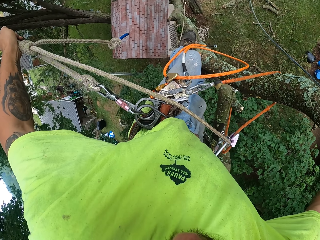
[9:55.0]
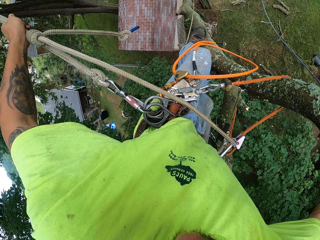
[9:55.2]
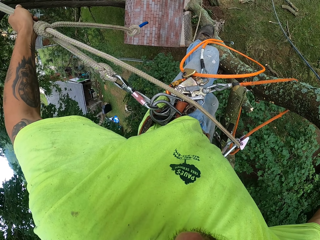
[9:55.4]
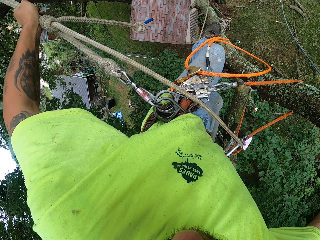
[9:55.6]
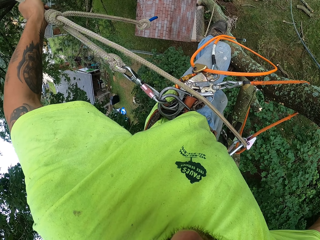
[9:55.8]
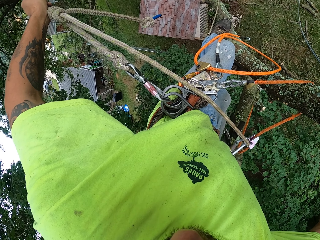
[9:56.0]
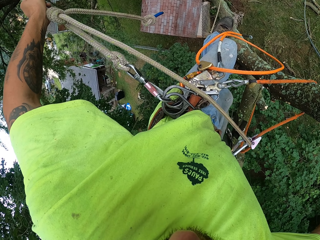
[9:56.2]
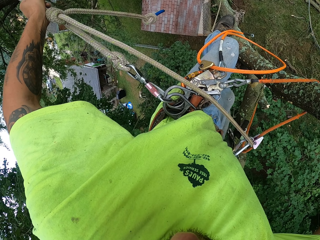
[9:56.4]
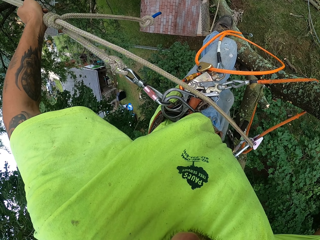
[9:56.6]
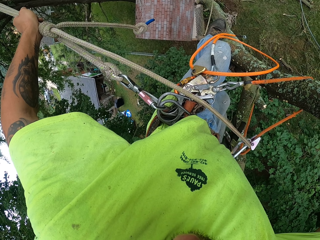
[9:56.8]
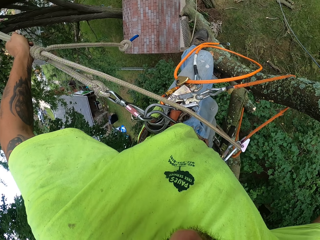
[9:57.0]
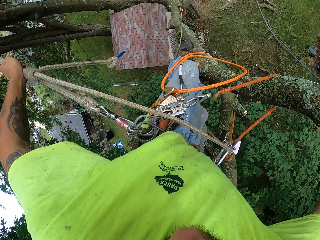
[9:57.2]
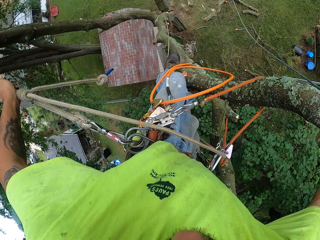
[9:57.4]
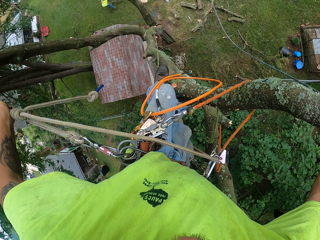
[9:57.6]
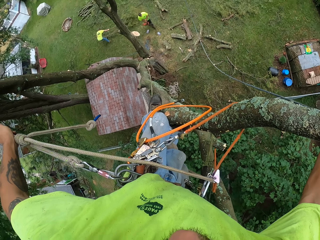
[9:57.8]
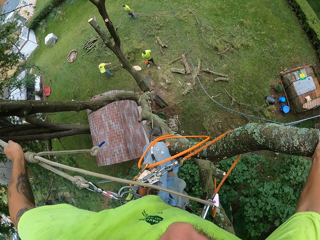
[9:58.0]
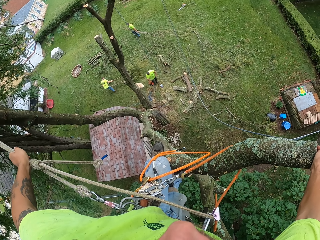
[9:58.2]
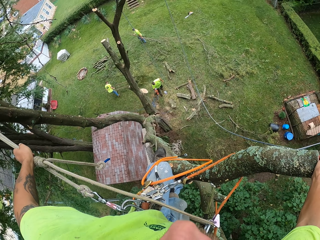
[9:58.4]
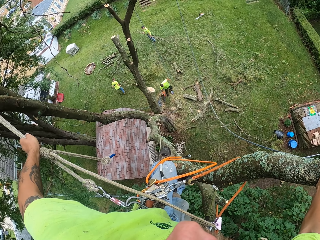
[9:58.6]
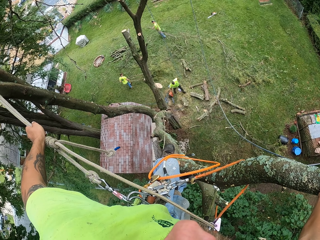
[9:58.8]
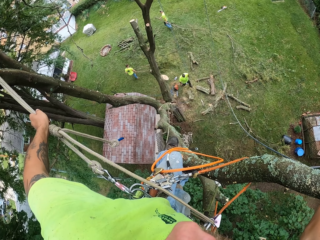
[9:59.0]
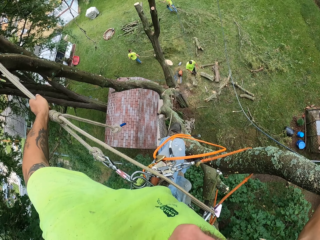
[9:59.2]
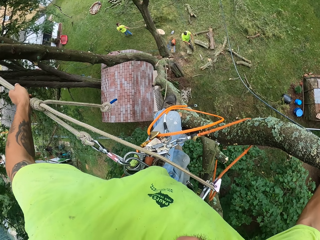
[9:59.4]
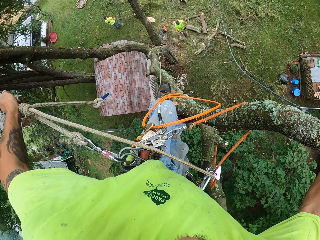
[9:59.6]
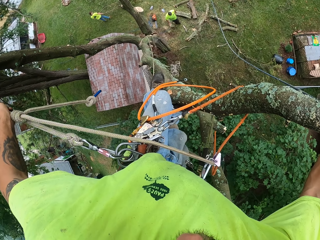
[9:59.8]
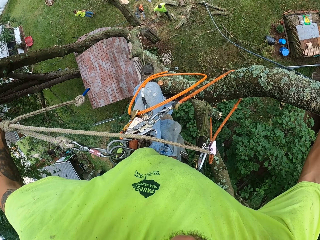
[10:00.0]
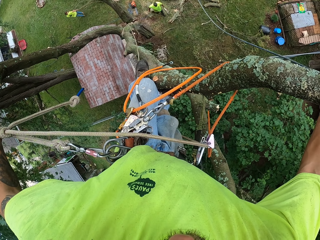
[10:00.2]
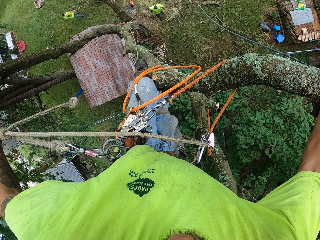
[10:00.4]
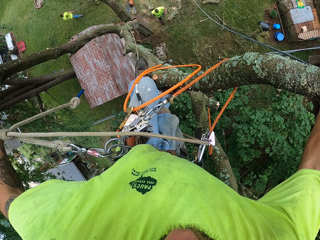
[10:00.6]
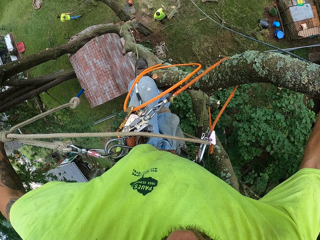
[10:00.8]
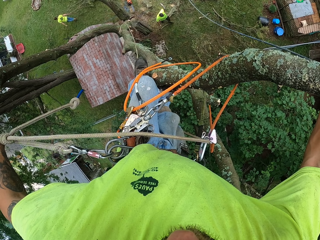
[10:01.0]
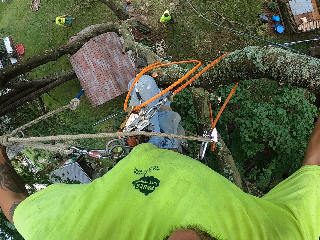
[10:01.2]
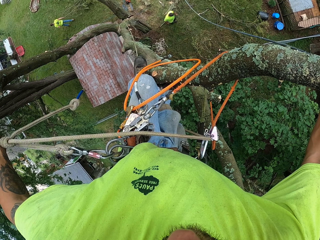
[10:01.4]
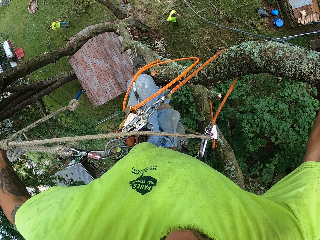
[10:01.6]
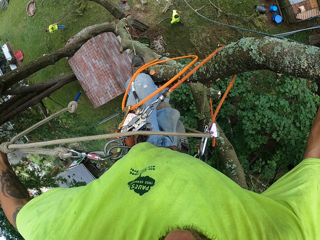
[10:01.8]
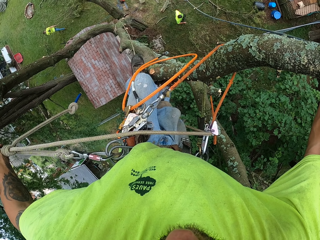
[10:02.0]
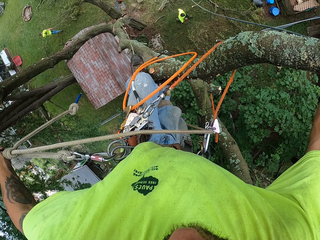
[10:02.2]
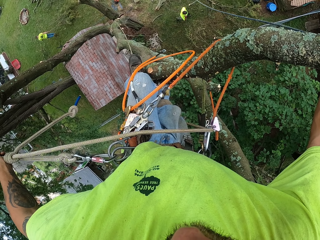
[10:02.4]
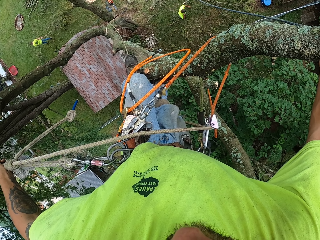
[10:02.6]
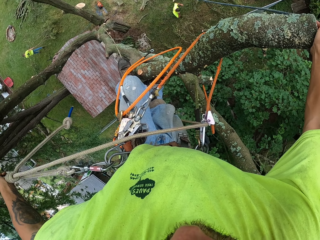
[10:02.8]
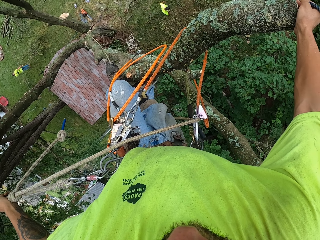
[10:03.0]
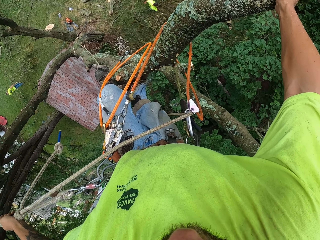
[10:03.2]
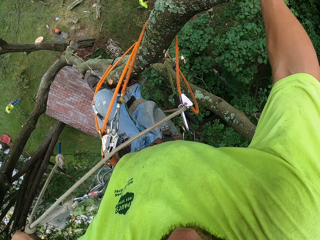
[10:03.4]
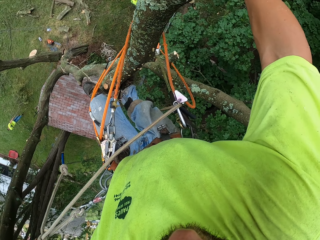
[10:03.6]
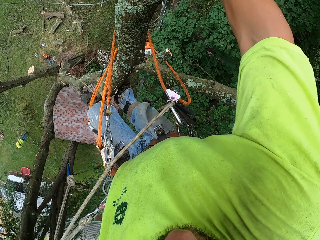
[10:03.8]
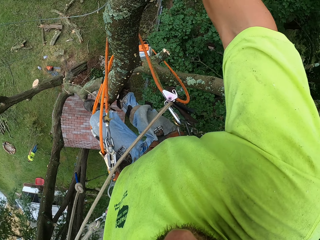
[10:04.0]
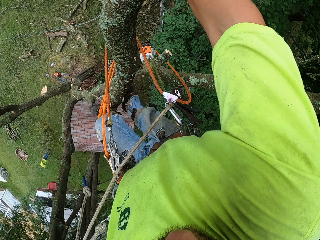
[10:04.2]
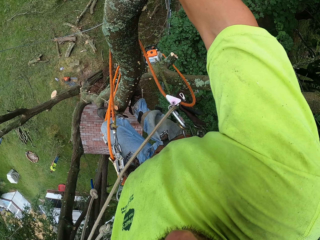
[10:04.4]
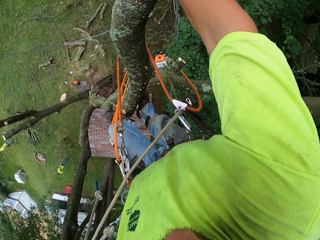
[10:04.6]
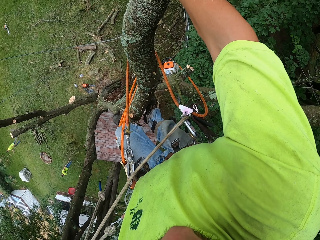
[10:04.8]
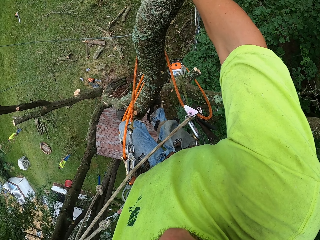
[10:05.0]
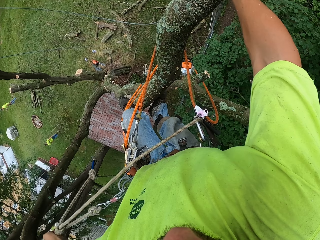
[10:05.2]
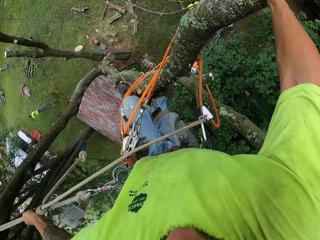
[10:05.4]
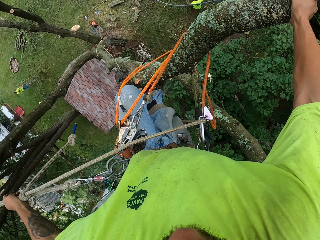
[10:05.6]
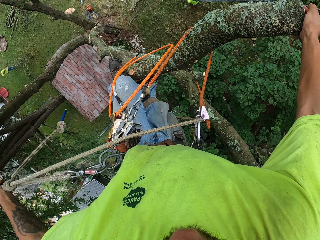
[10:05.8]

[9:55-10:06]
The camera wearer looks around.

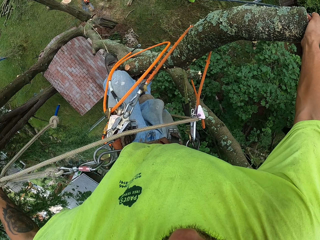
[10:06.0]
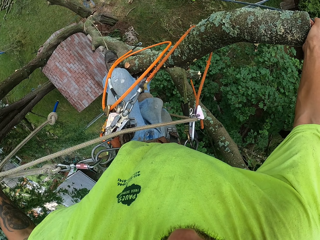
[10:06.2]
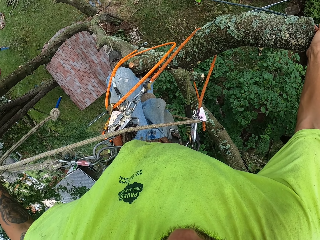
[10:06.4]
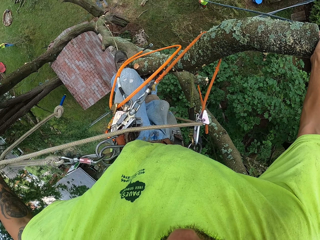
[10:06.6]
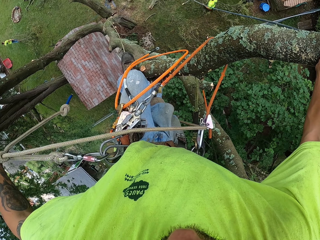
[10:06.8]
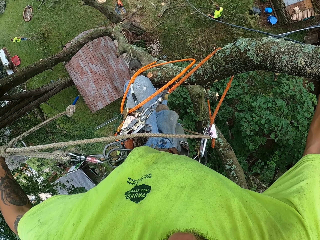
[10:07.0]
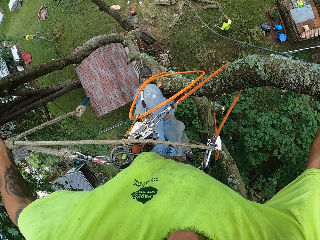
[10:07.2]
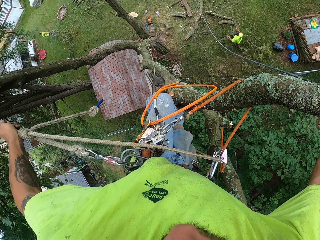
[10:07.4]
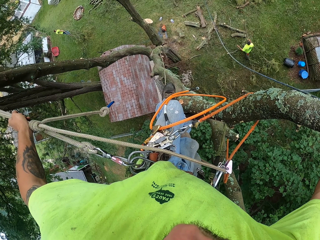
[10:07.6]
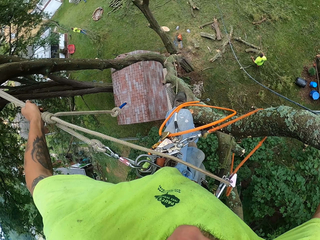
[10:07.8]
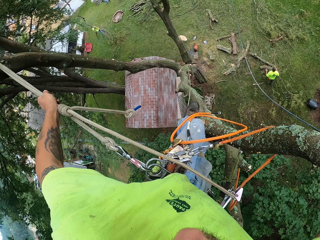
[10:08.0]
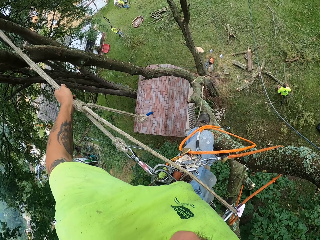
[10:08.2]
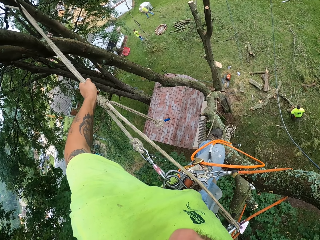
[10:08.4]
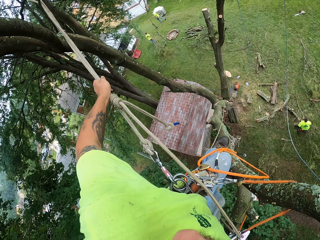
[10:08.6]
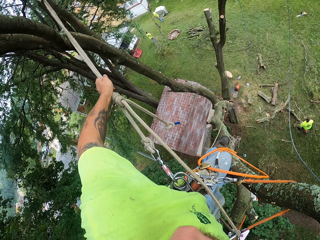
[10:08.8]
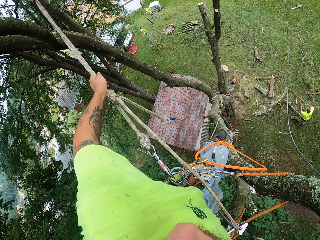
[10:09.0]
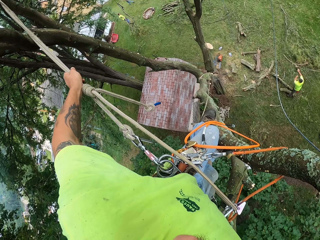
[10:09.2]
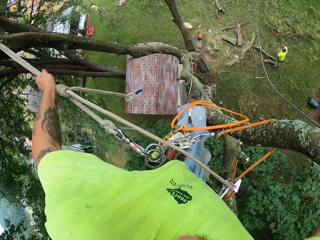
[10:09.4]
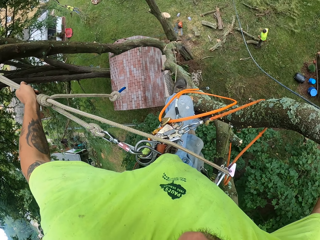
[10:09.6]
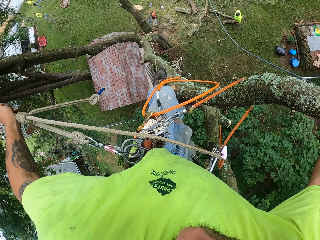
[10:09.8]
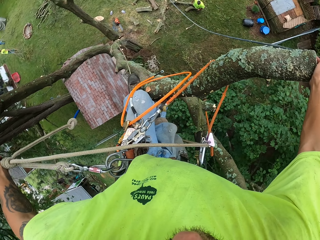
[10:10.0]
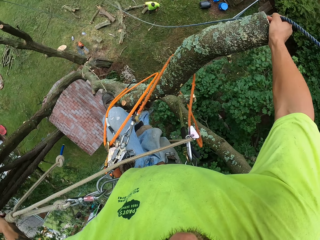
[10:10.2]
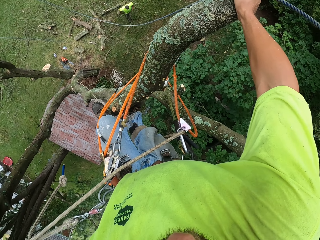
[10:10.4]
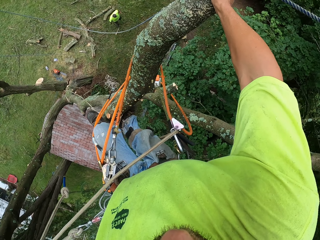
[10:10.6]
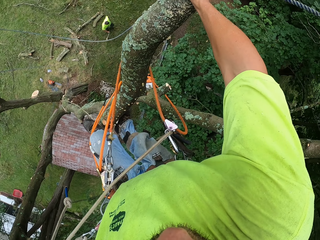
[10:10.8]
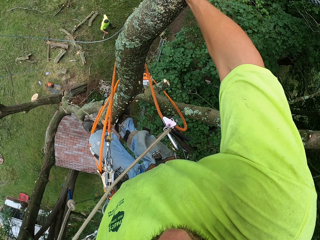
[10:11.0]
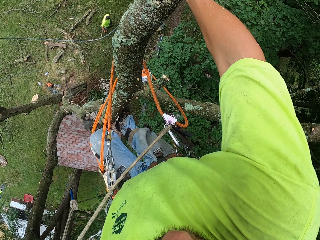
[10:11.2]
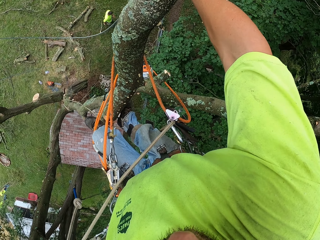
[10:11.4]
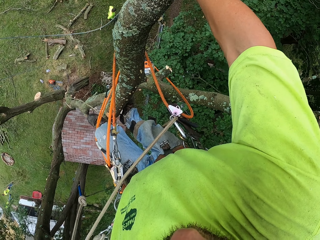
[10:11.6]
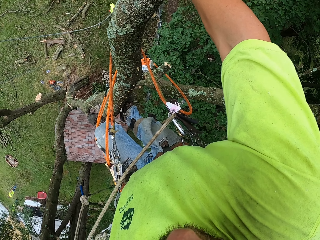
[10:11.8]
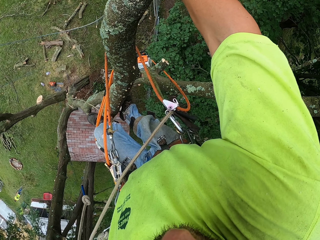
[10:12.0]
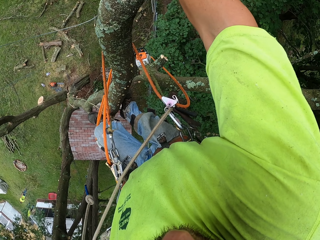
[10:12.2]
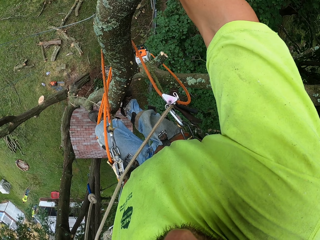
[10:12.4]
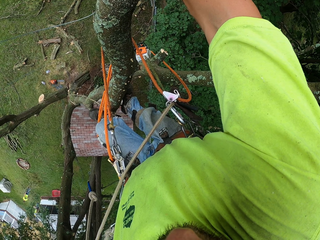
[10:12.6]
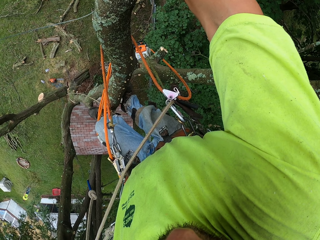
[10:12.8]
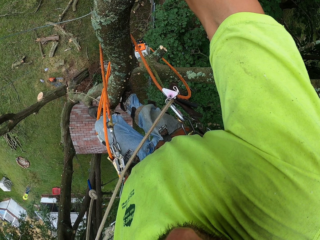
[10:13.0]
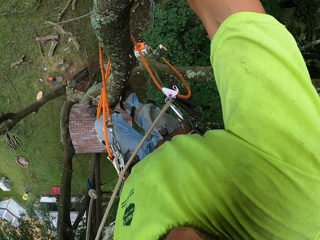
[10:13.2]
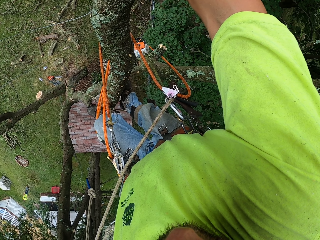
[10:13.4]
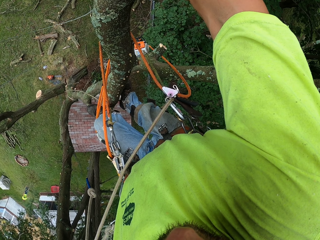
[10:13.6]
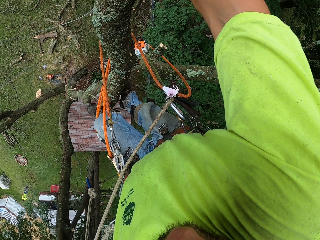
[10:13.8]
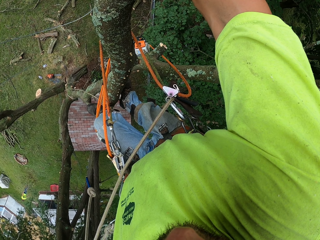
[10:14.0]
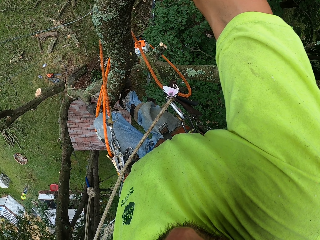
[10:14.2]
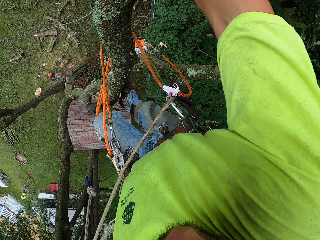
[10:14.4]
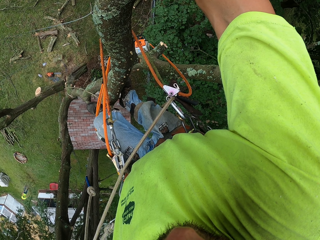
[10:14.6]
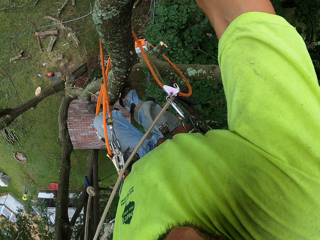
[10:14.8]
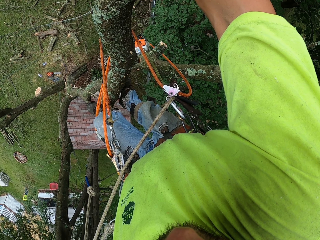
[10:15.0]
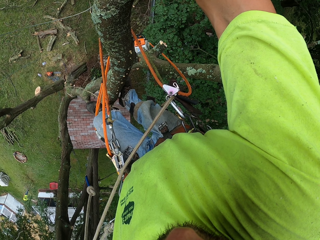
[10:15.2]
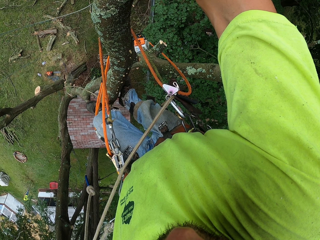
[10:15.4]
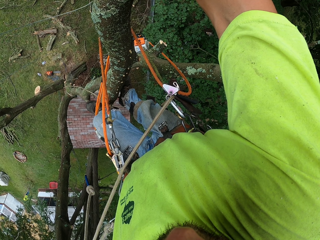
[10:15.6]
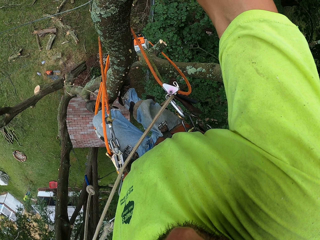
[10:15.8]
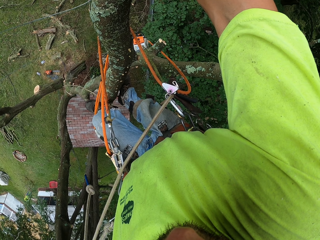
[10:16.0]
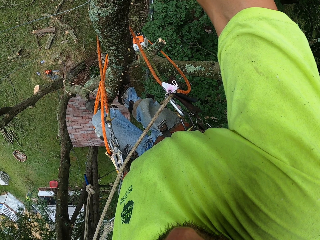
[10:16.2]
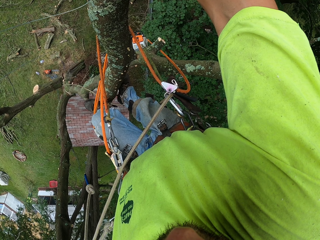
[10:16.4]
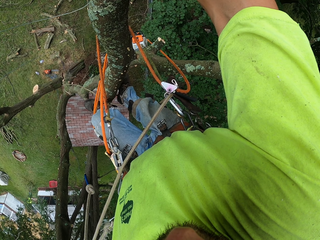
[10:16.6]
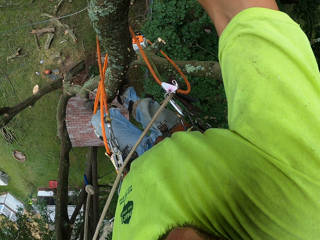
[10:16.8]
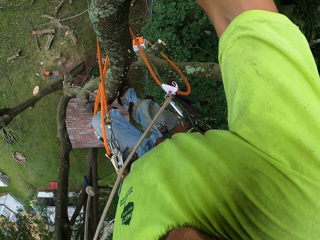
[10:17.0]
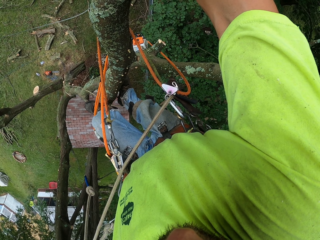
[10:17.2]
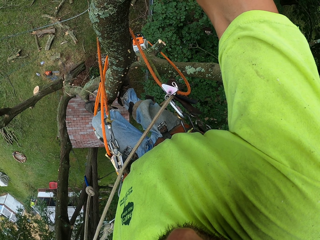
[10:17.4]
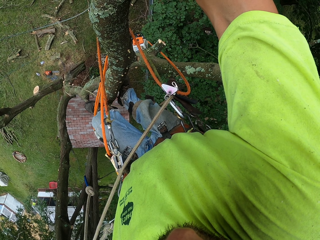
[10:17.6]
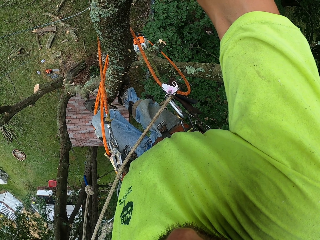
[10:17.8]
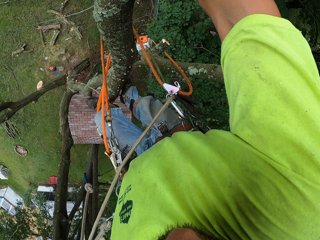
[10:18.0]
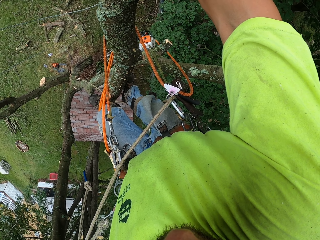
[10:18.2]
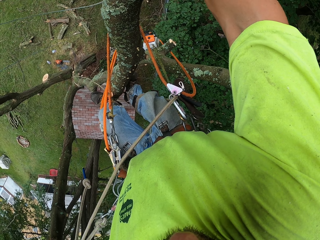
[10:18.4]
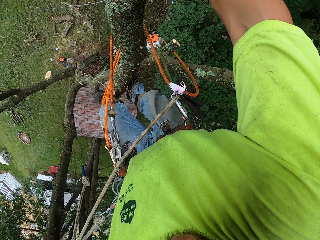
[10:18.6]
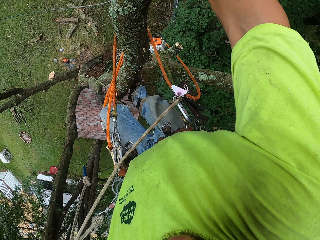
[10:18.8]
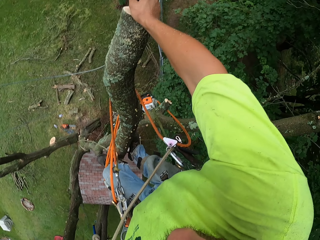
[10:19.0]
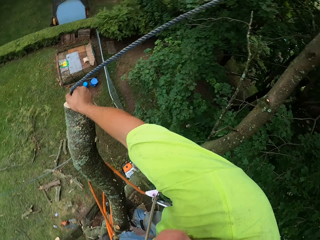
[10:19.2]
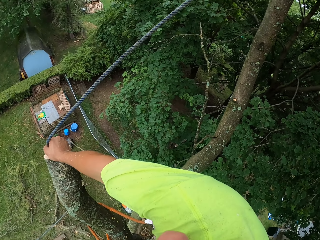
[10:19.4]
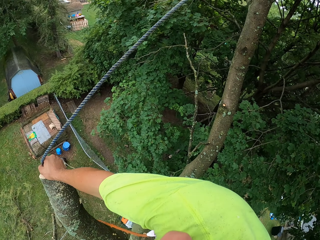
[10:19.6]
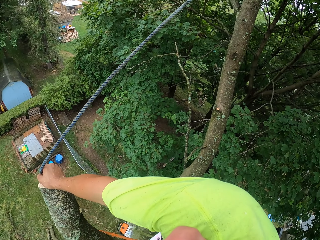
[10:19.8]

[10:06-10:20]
A man pulls the branch. He throws the branch. He walks around. Another man walks around.
